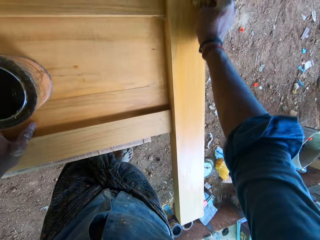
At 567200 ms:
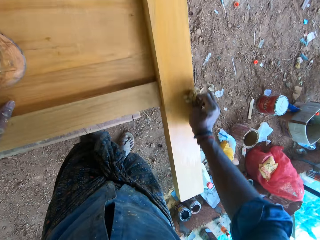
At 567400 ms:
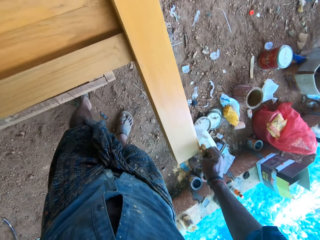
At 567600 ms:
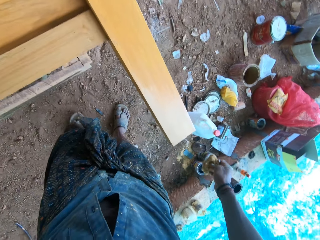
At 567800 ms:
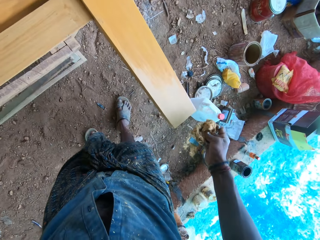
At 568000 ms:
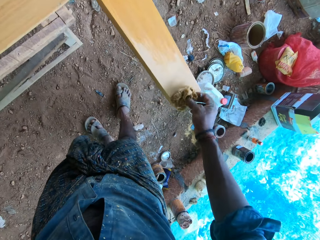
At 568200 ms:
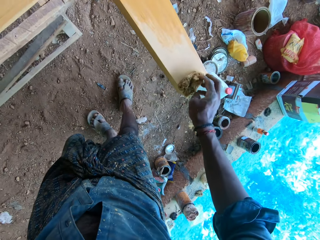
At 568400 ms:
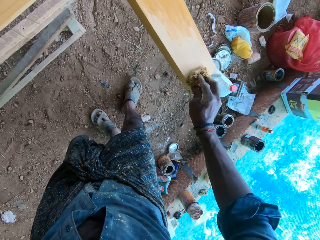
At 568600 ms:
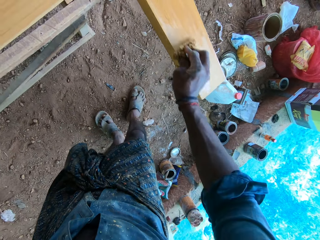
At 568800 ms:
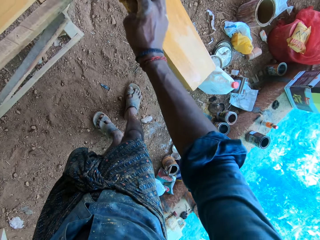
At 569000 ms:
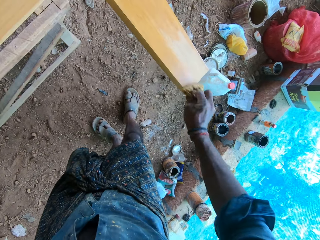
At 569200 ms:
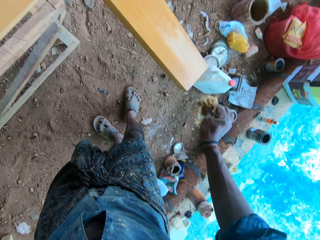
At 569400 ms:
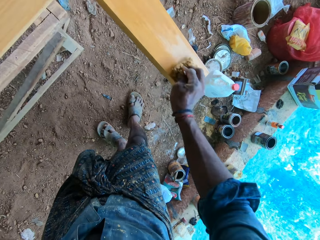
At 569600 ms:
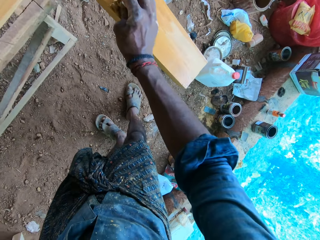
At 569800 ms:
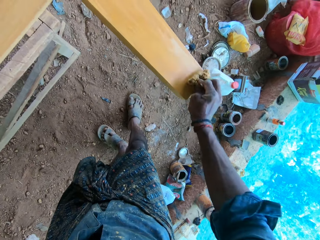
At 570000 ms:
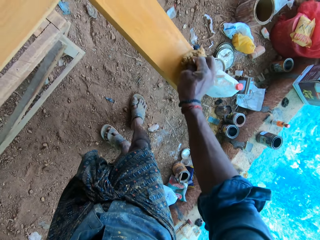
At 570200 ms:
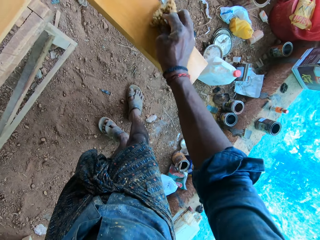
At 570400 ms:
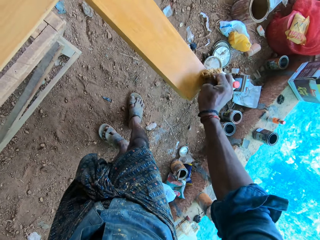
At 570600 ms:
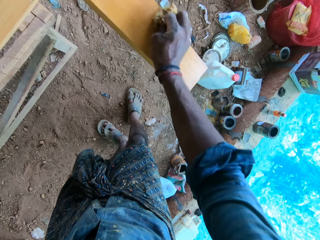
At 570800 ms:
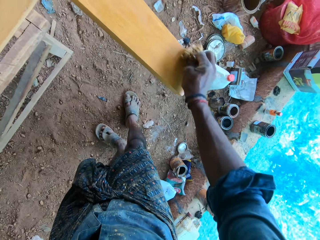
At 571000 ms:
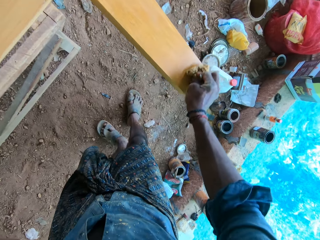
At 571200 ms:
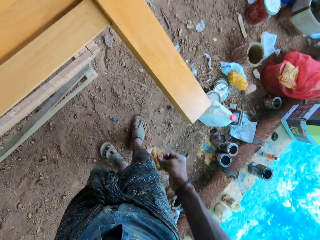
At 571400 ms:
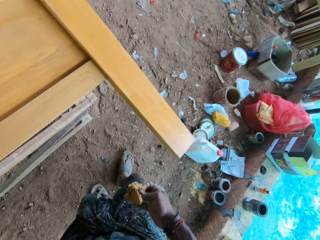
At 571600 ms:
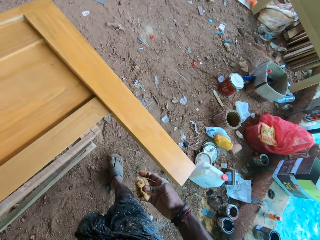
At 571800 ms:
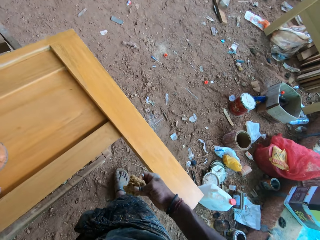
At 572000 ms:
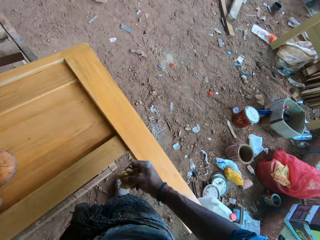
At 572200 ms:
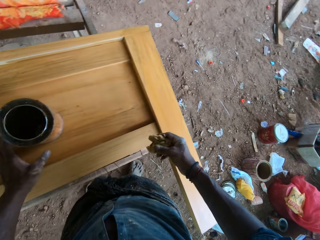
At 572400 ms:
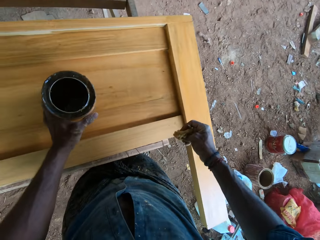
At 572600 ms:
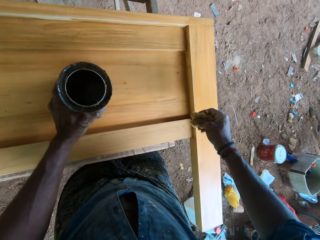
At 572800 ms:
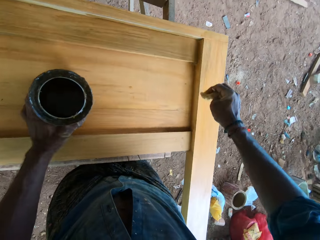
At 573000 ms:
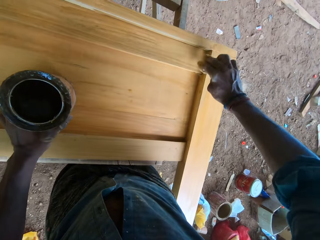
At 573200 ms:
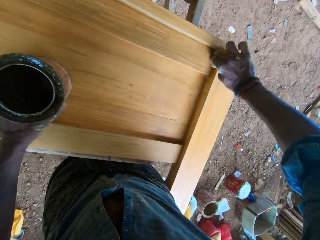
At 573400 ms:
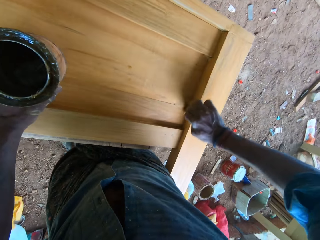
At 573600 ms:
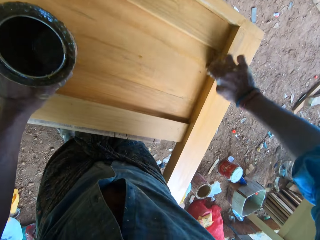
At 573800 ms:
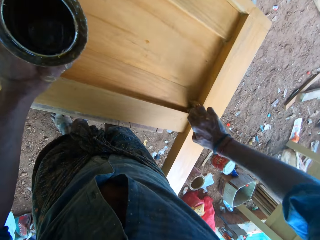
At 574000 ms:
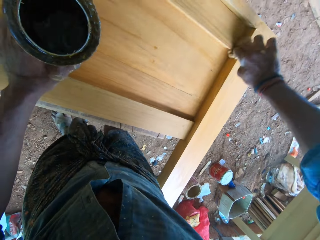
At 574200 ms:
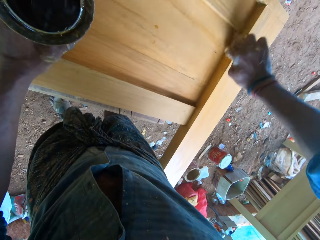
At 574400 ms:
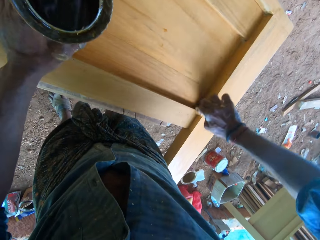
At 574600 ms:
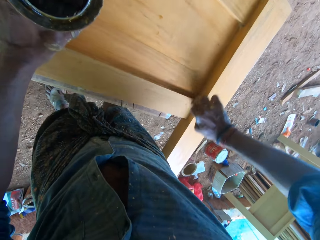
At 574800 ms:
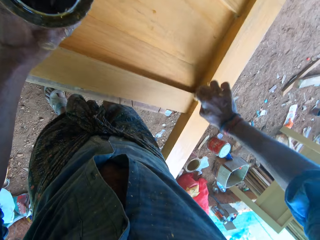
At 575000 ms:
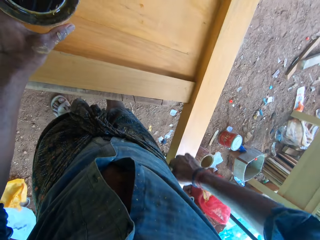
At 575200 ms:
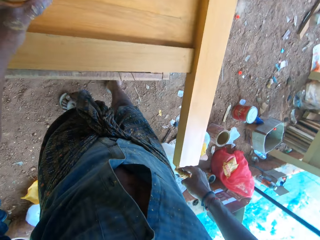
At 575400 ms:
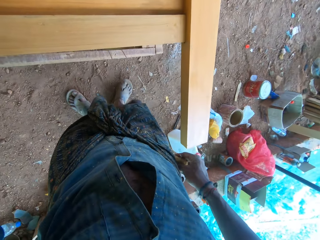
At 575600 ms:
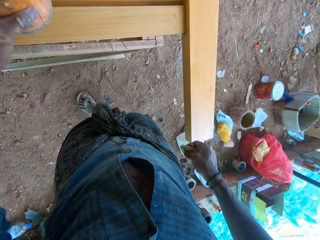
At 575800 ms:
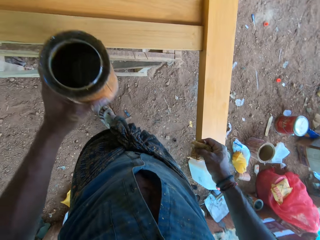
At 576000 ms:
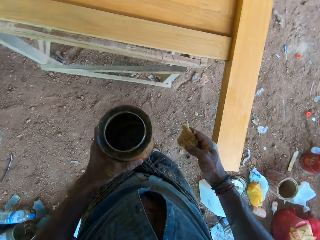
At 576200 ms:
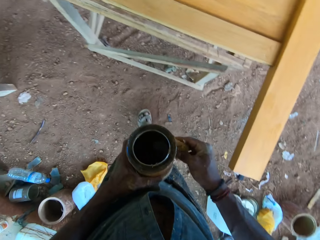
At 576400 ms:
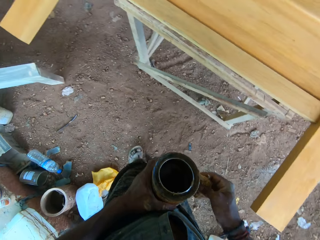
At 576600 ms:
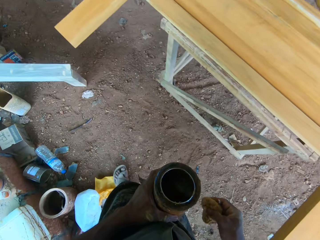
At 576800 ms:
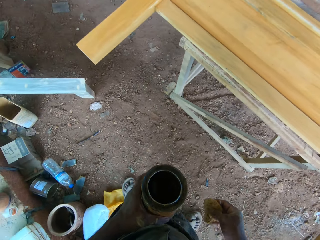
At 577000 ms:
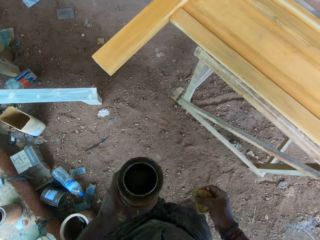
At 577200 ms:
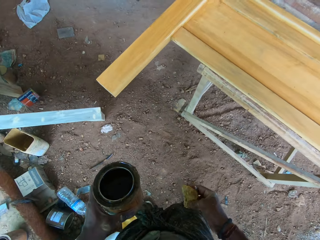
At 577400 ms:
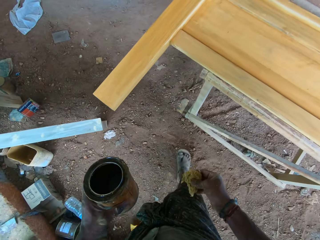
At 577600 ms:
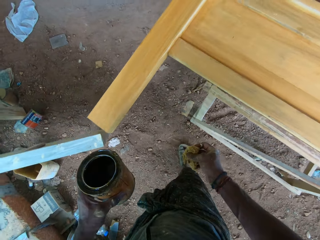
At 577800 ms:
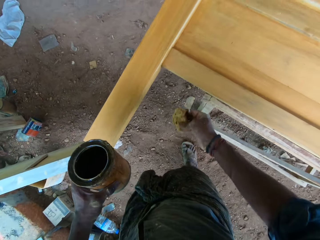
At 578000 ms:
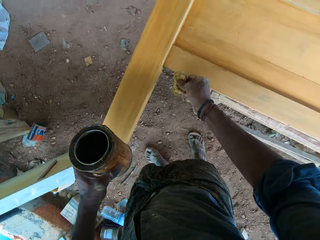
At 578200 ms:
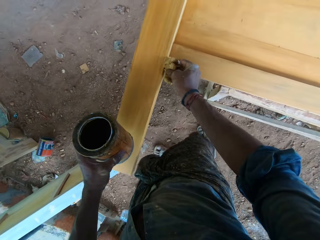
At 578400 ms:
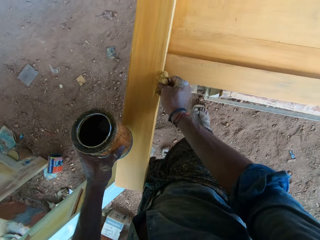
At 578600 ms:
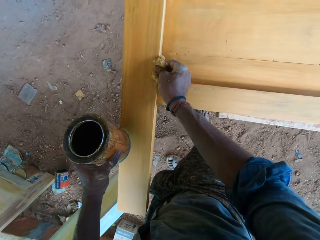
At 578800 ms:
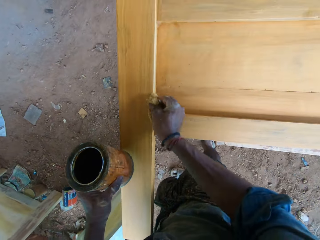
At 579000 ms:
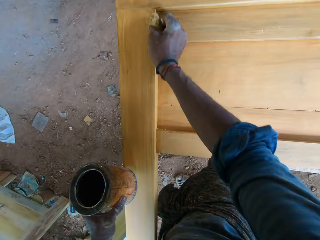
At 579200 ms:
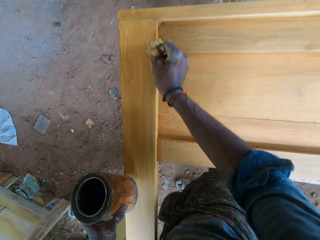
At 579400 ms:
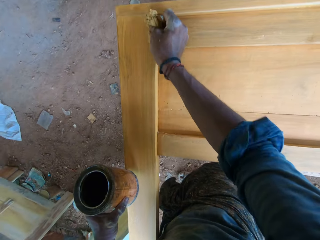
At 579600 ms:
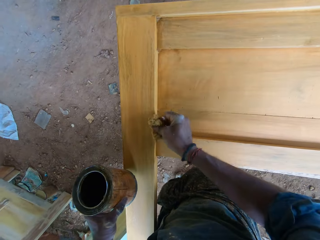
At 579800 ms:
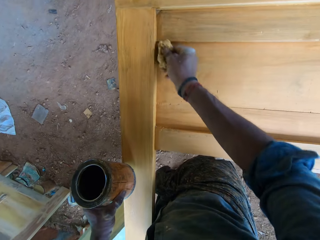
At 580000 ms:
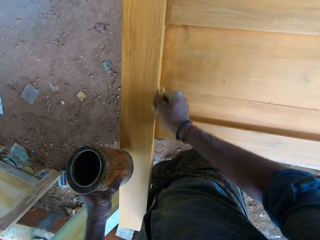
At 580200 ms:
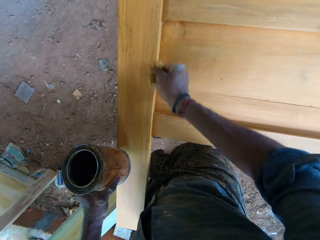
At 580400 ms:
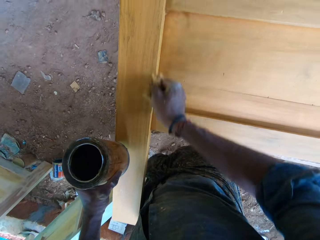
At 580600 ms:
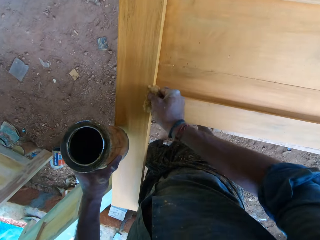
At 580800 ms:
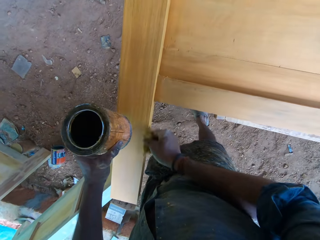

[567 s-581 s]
The camera wearer drops the foam on the wood with his right hand. He picks up the foam on the wood with his right hand. He lifts a hand. He picks up the bucket of paint on the wood with his left hand. He applies the paint on the wood with the foam in his right hand. He lifts the paint can. He touches the bucket of paint with the foam in his right hand. He walks. He applies the paint on the wood with the foam in his right hand.

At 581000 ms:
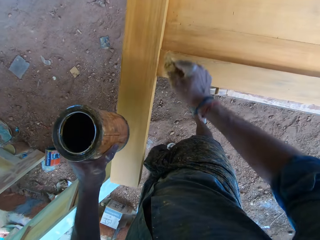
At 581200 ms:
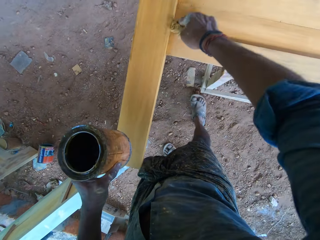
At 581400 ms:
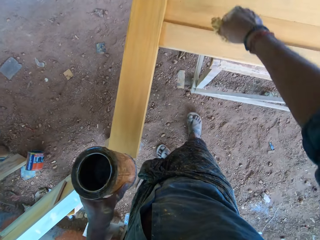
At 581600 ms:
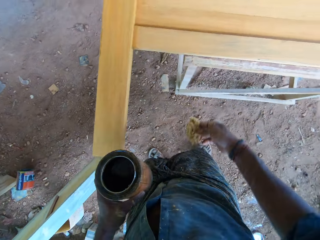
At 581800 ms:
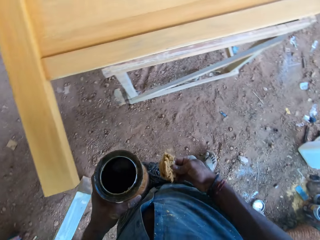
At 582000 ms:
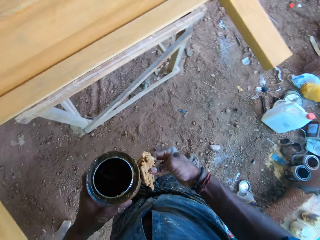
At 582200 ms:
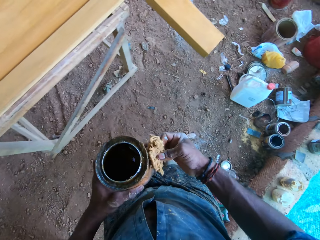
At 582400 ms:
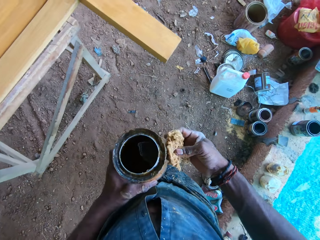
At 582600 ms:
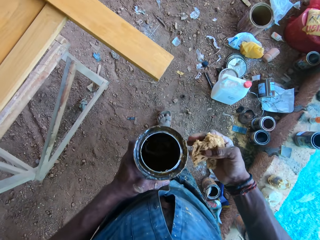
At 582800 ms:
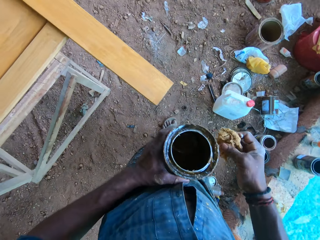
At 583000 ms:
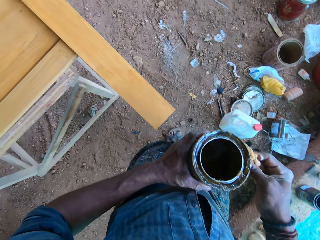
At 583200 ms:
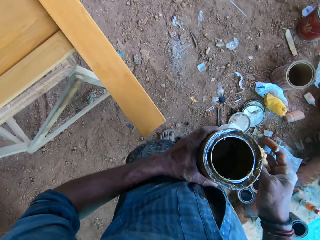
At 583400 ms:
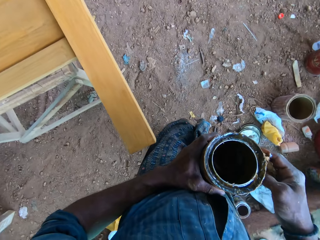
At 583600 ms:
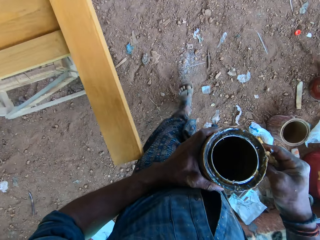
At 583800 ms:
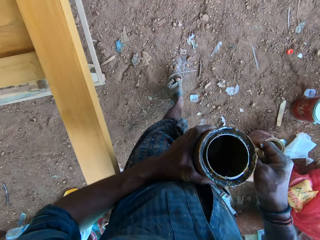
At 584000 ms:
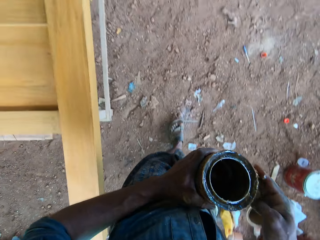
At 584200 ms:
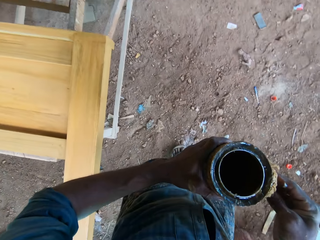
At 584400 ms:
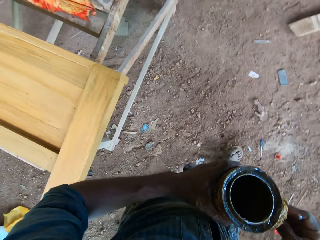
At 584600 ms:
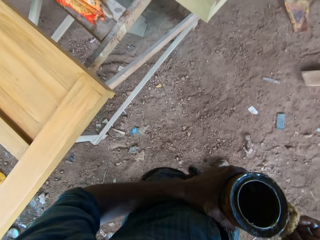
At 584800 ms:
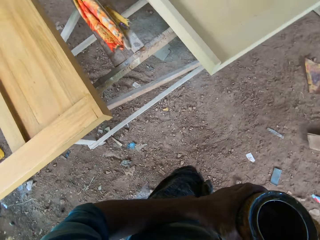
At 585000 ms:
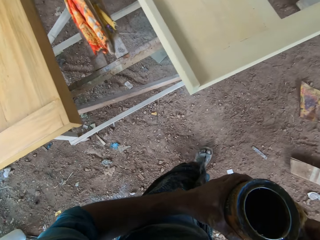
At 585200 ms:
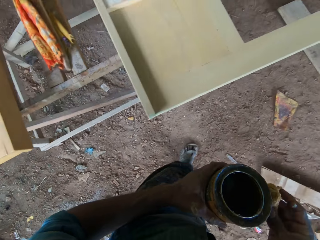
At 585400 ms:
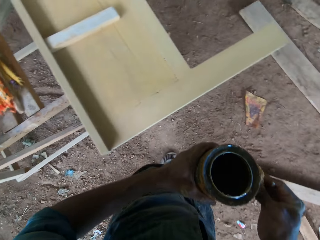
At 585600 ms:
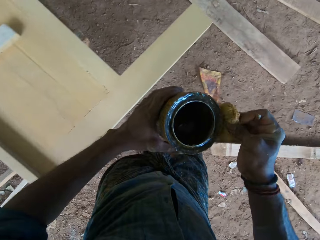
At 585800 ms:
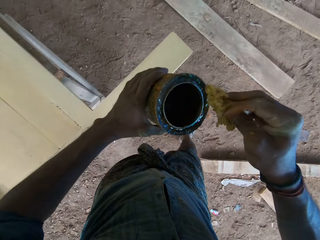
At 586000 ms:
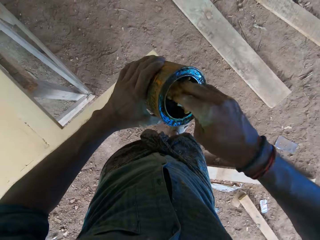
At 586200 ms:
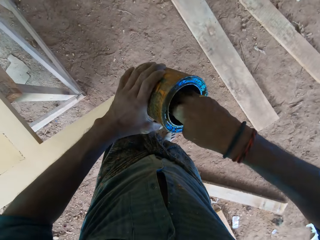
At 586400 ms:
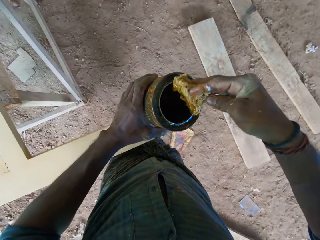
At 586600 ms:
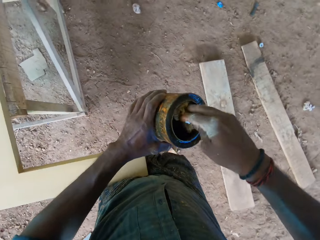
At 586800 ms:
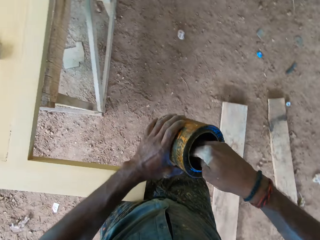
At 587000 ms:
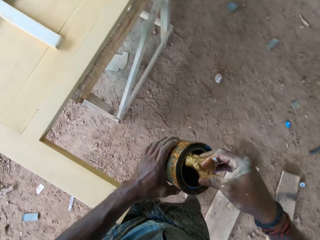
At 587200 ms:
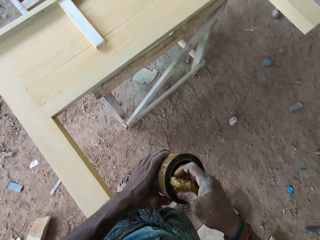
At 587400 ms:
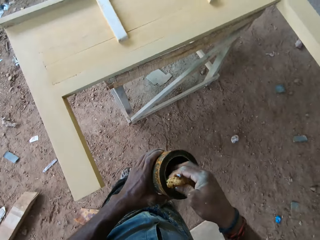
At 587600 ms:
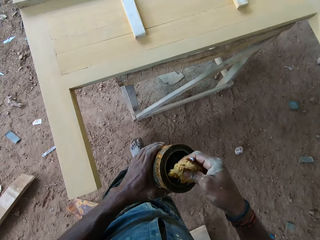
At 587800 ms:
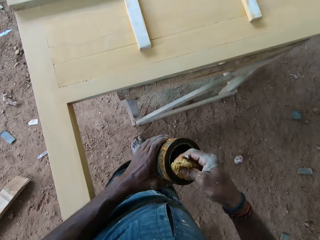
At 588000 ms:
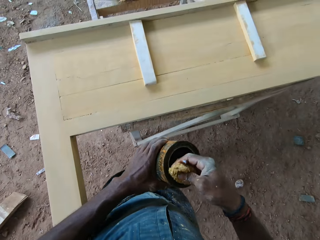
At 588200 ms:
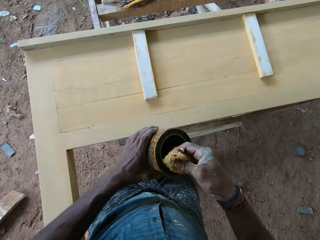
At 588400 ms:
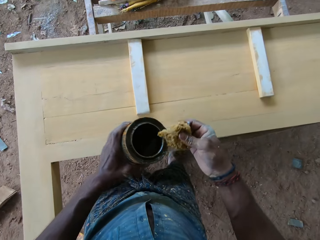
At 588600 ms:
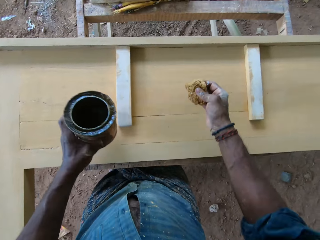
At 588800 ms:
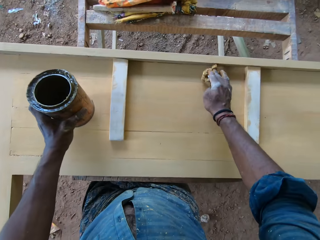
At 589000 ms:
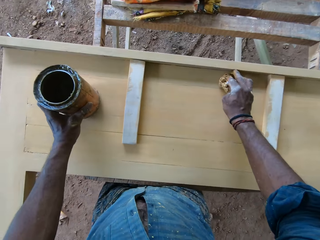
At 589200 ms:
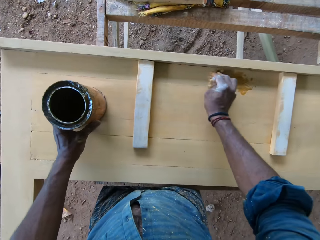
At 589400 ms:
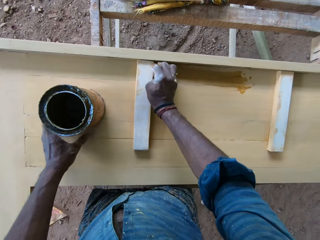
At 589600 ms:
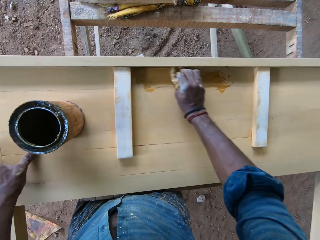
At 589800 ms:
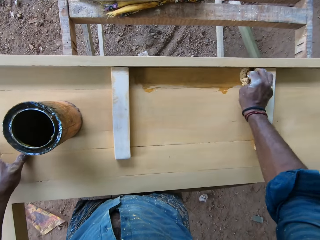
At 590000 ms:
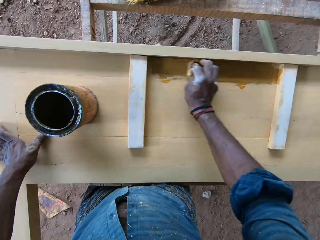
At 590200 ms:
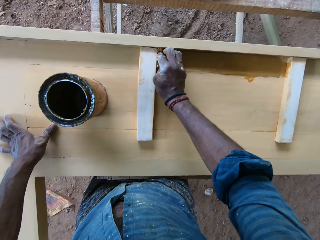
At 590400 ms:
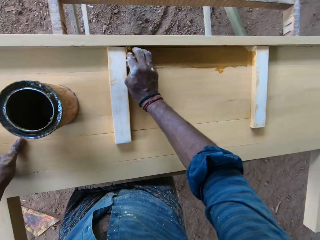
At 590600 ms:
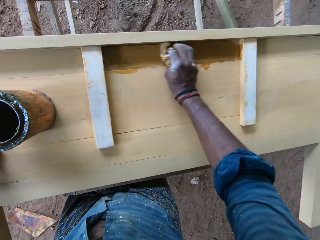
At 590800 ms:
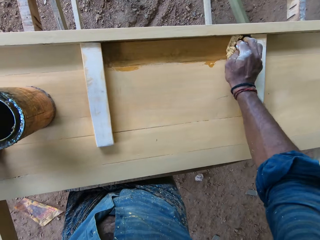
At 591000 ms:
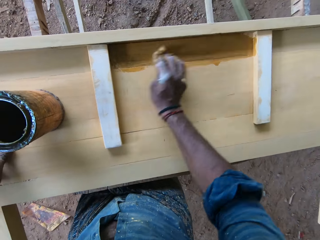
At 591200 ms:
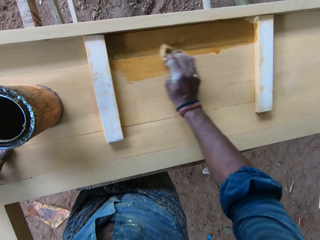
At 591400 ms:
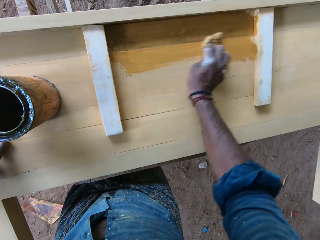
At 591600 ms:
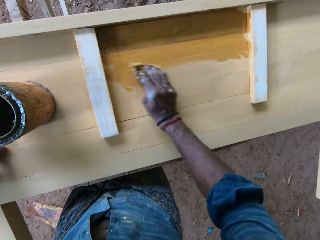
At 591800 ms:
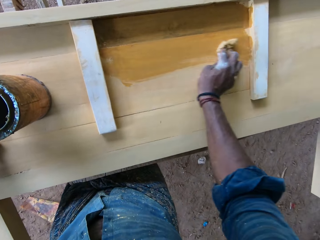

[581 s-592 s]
The camera wearer walks. He touches the bucket of paint with the foam in his right hand. He scoops paint from the bucket of paint in his left hand with the foam in his right hand. He dabs the edge of the bucket of paint with the foam in his right hand. He applies the paint on the wood with the foam in his right hand. He drops the bucket of paint on the wood with his left hand. He holds the wood on the workbench with his left hand.
